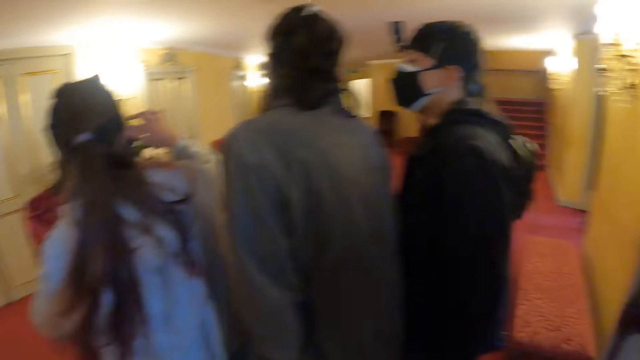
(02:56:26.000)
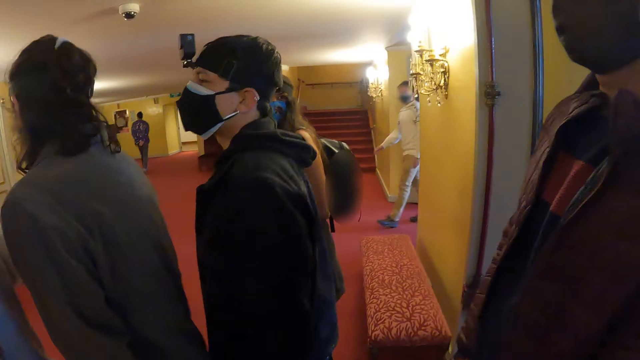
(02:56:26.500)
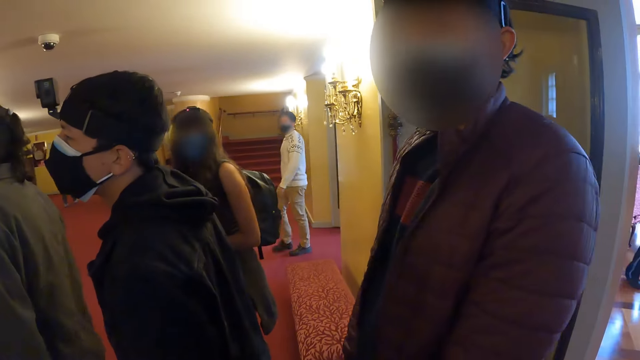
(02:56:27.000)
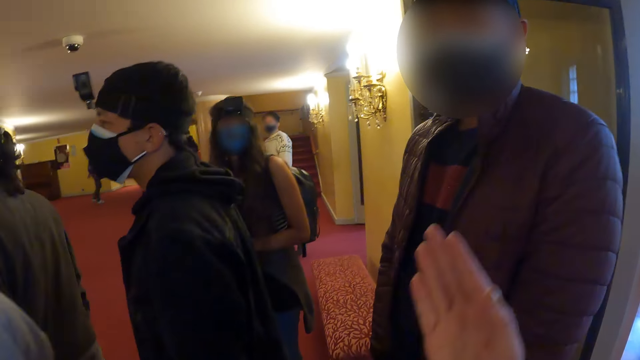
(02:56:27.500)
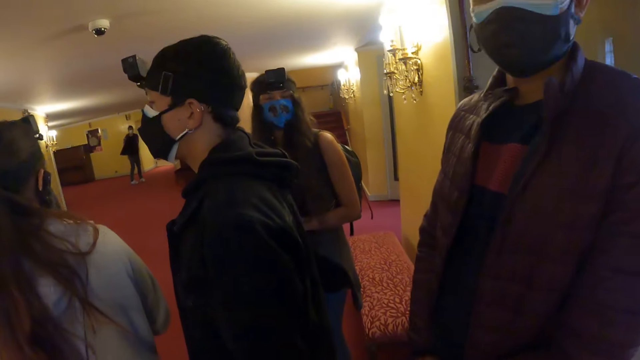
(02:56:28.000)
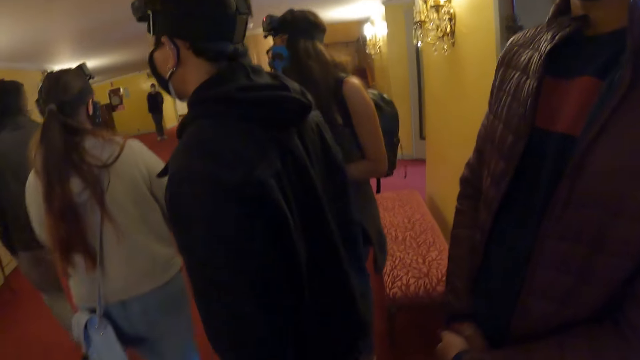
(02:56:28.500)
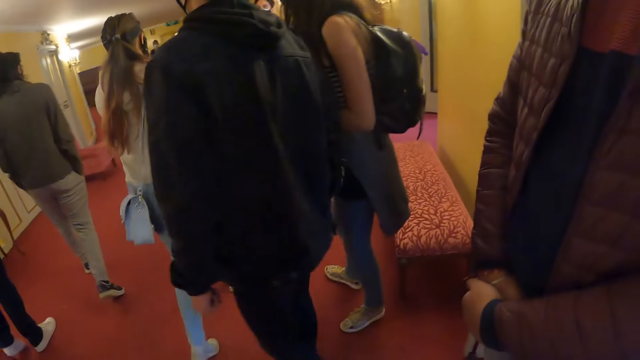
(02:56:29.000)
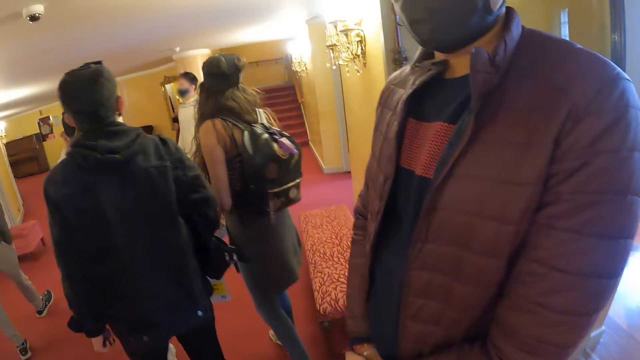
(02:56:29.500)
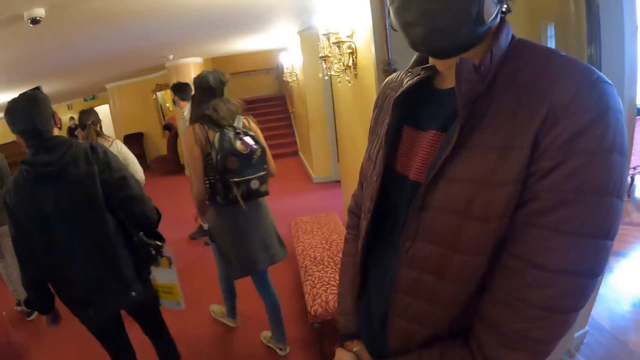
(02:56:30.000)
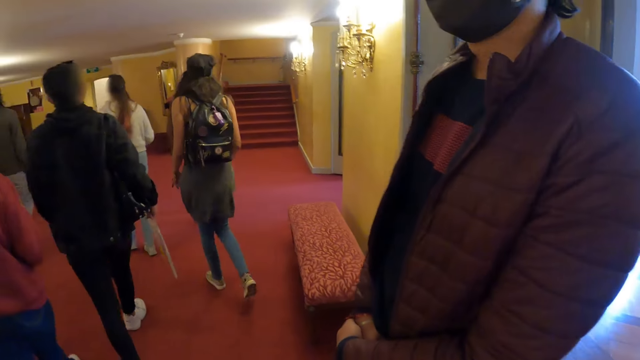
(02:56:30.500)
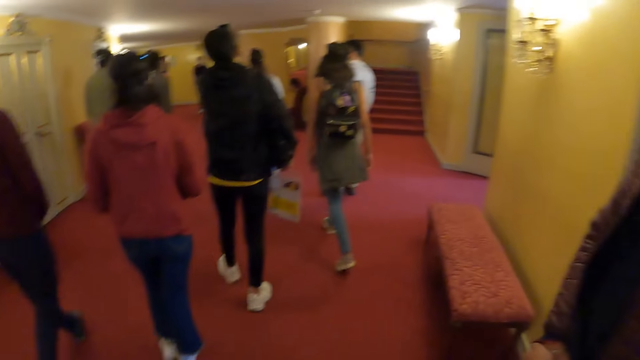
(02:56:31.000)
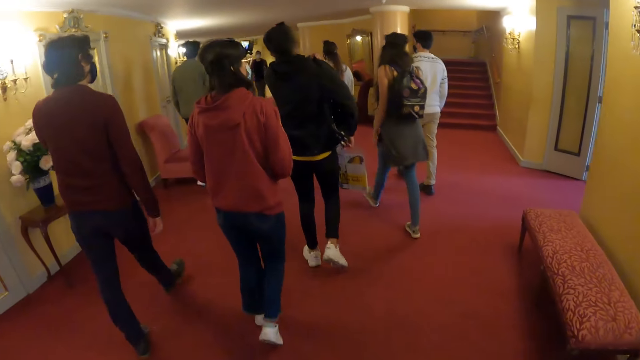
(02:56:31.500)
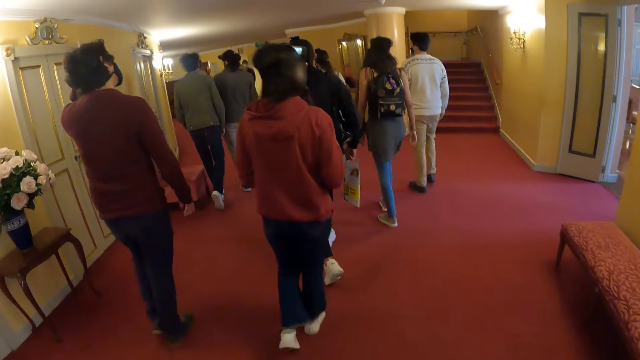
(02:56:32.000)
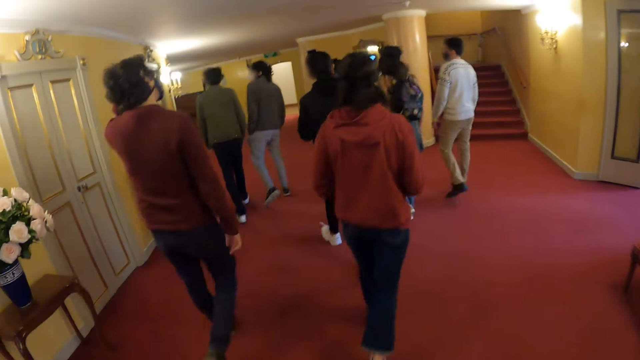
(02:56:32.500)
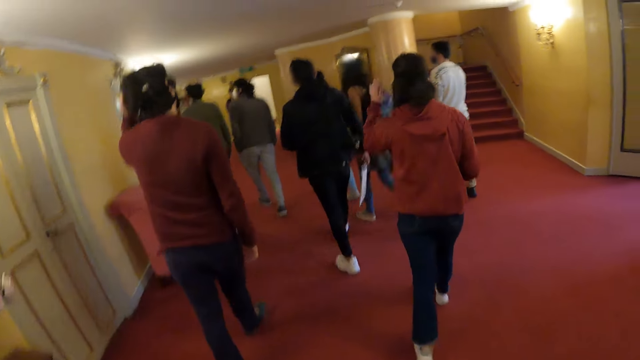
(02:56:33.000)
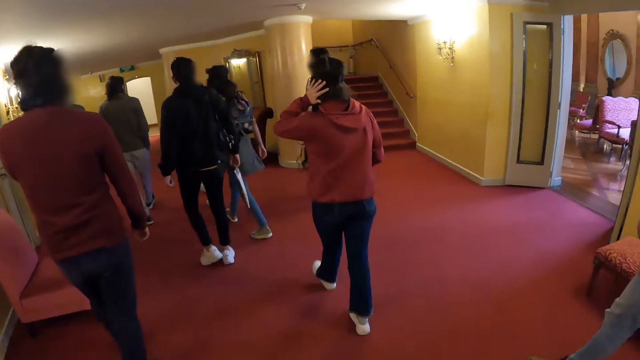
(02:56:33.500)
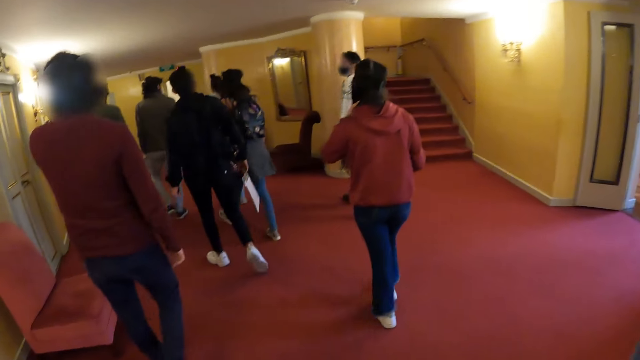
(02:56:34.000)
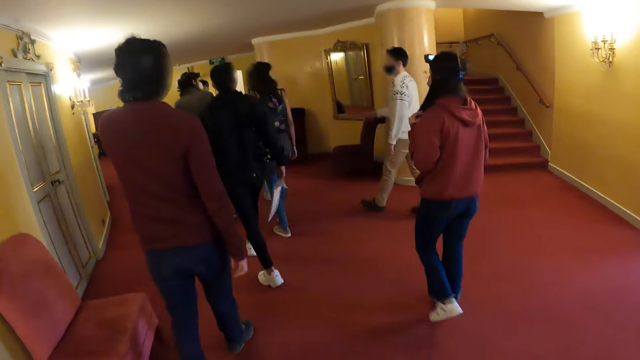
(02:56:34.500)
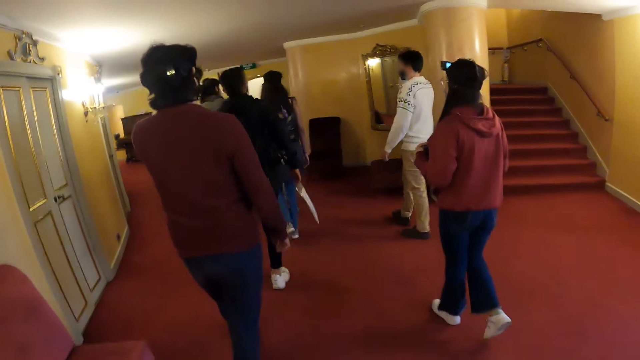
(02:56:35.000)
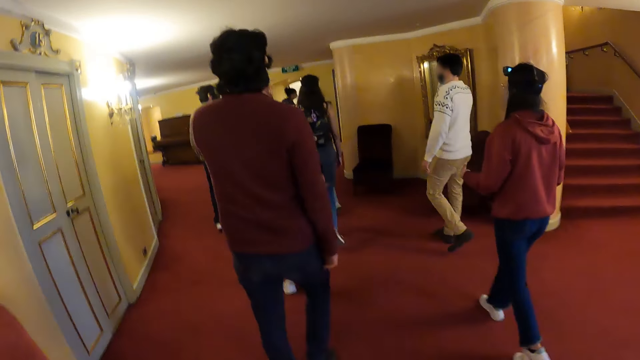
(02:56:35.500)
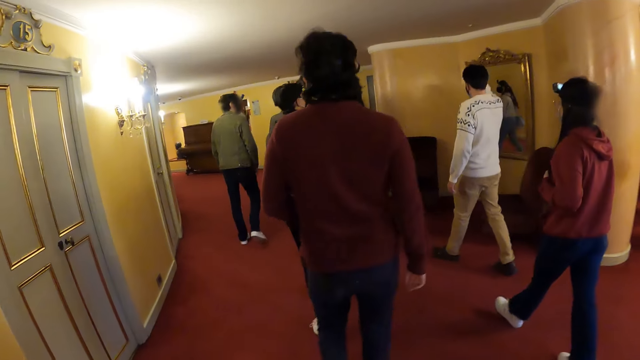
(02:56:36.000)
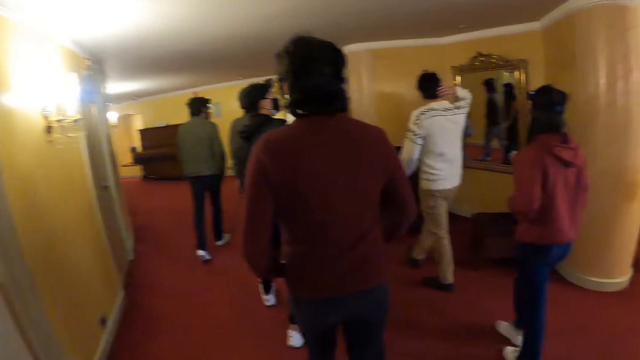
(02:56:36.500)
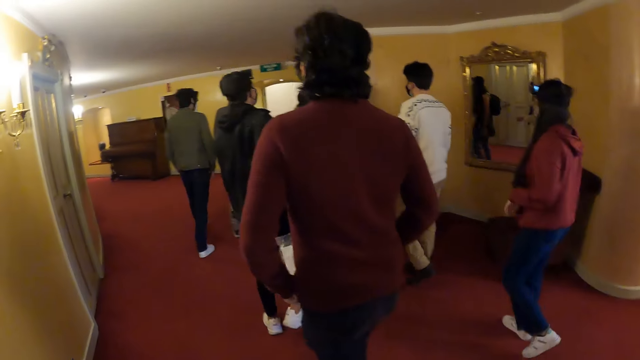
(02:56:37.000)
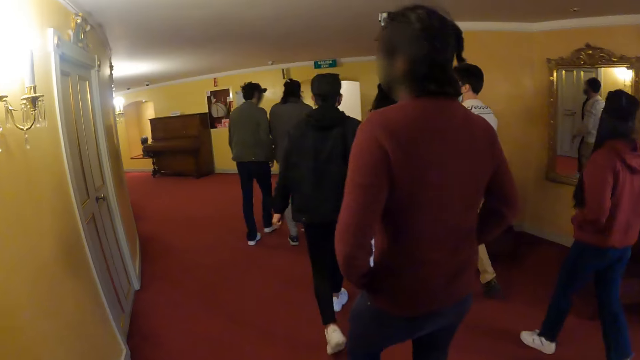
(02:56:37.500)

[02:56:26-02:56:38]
The camera wearer converses with a man. They walk around the house.

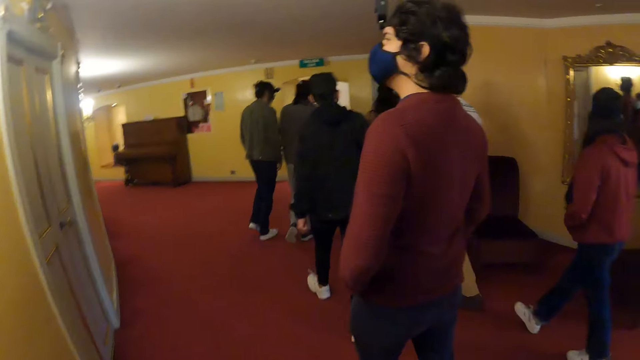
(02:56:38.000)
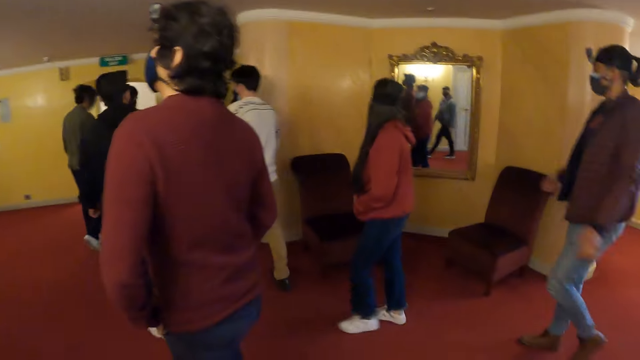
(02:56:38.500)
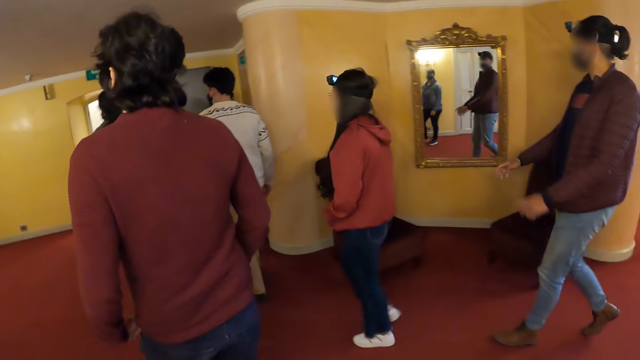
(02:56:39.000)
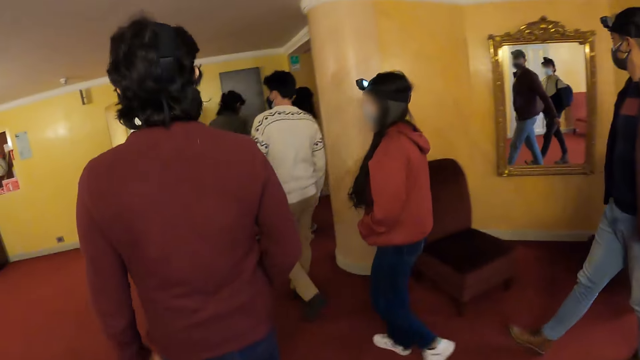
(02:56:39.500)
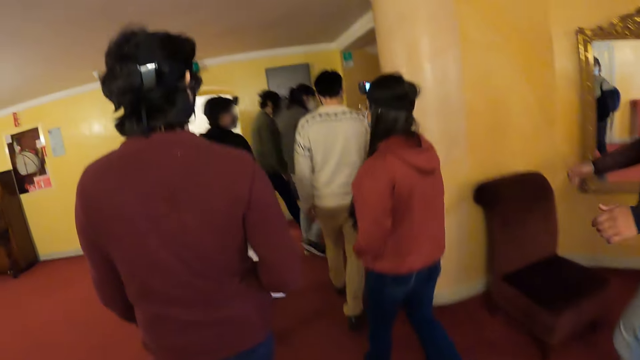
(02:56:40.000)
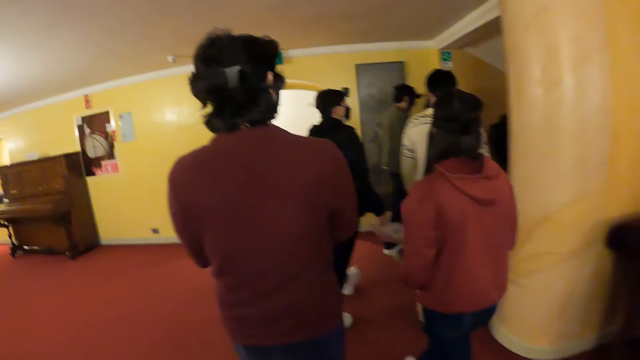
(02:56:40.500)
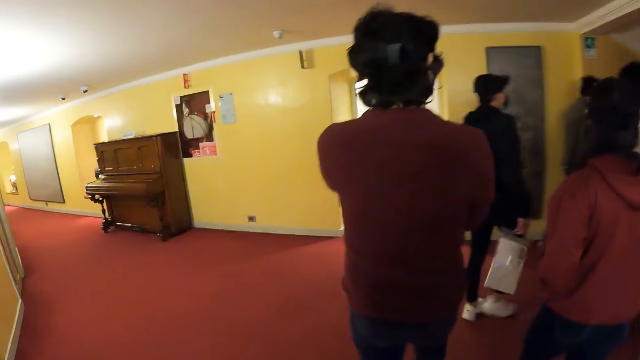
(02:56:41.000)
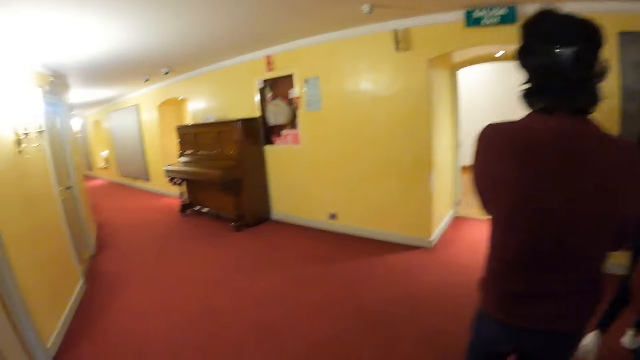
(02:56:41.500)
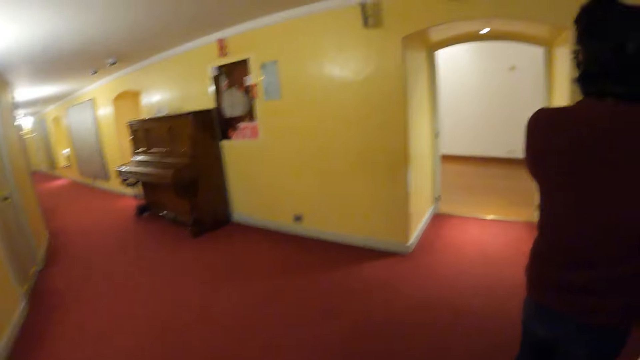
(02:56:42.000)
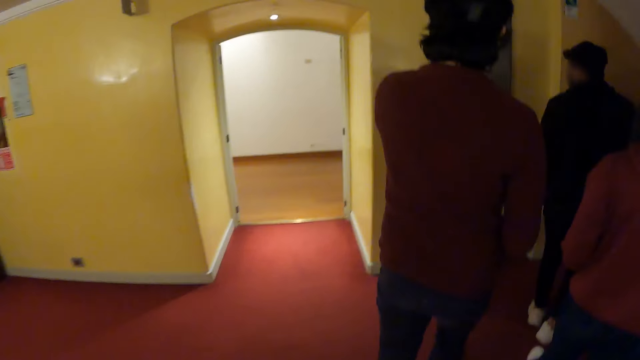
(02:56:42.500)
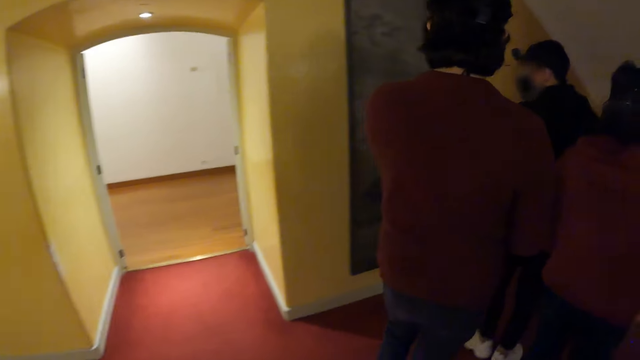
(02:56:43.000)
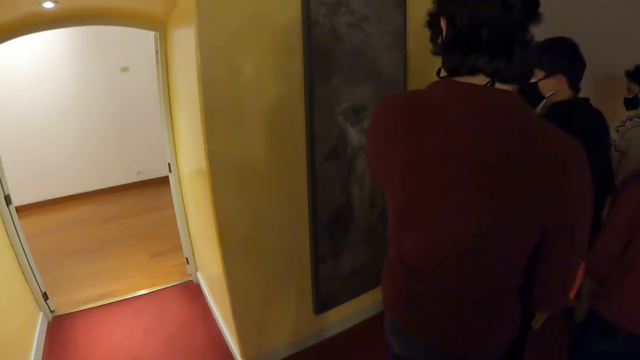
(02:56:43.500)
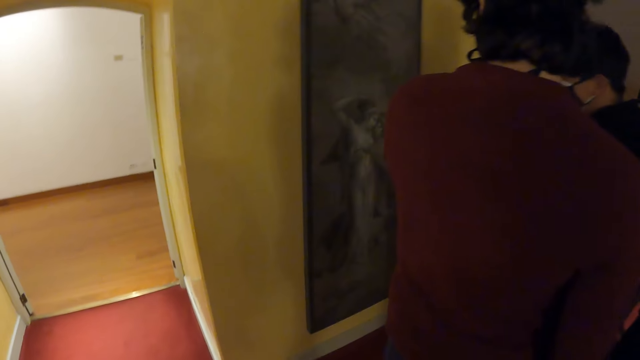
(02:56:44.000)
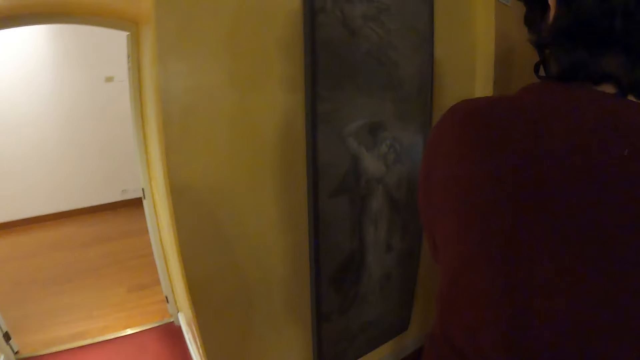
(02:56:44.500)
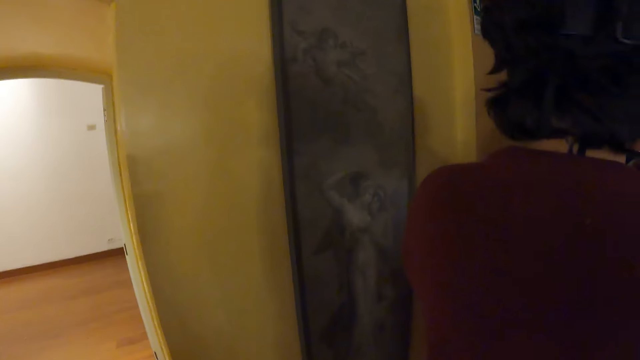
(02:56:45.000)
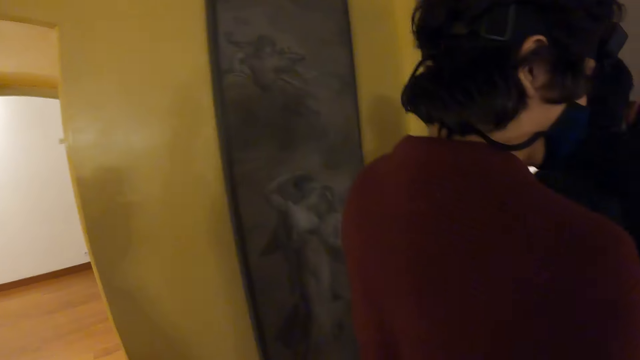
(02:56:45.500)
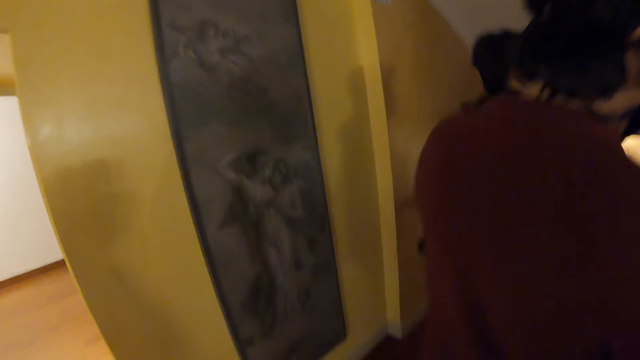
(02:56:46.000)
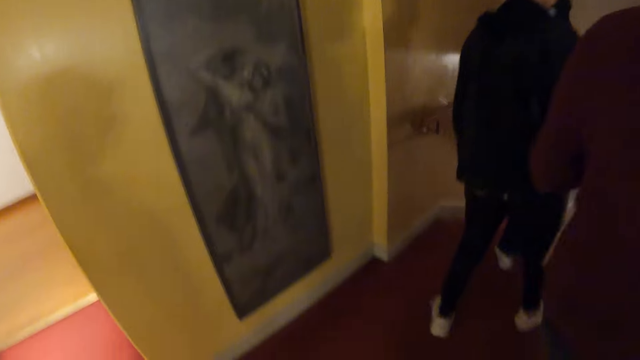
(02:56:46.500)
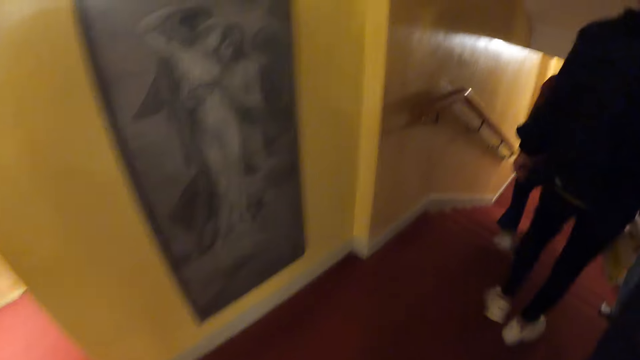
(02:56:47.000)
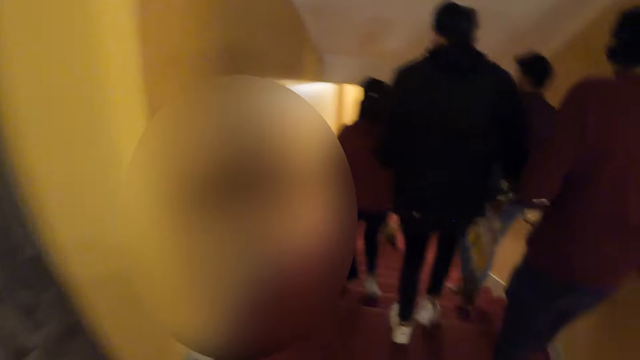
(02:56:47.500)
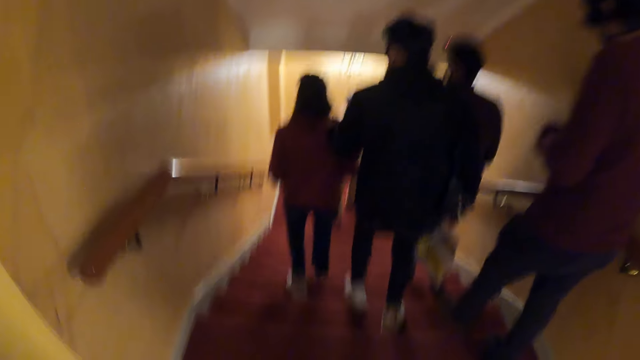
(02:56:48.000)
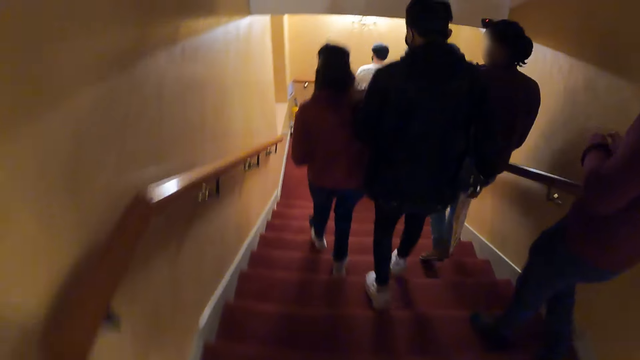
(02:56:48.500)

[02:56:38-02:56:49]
The camera wearer looks around the house. They walk around the house.
